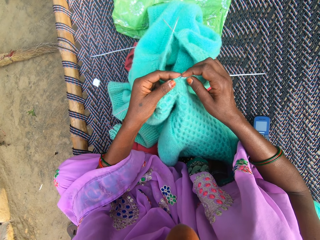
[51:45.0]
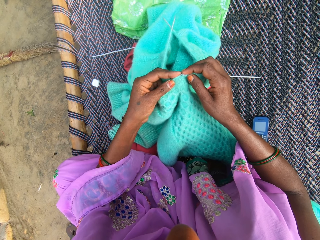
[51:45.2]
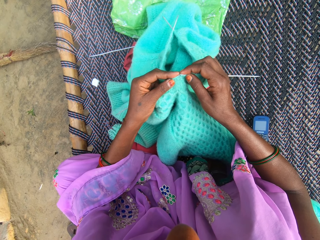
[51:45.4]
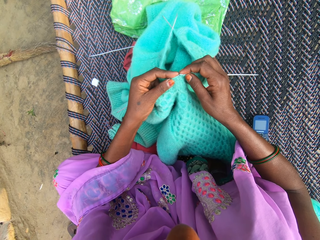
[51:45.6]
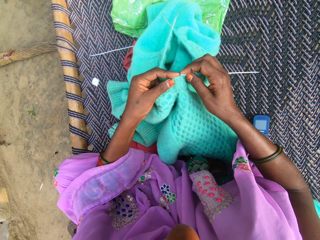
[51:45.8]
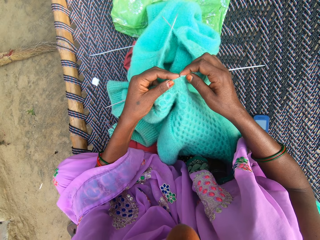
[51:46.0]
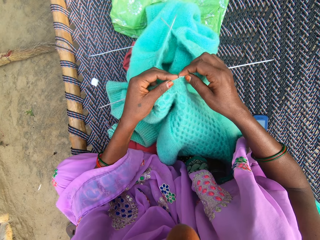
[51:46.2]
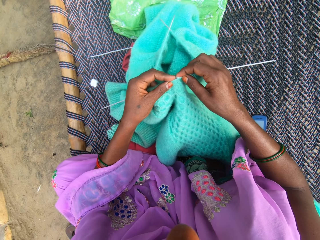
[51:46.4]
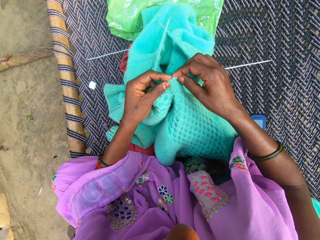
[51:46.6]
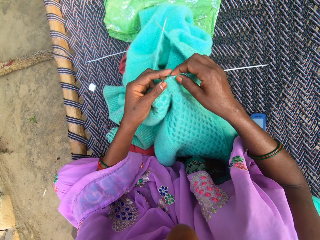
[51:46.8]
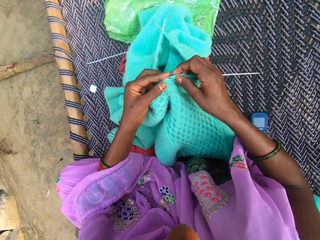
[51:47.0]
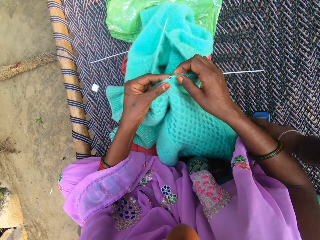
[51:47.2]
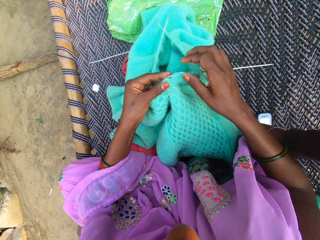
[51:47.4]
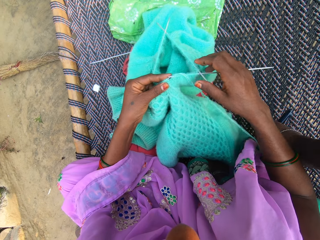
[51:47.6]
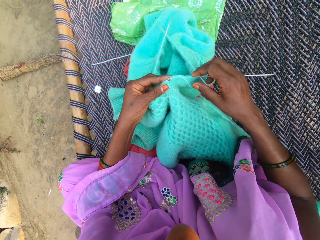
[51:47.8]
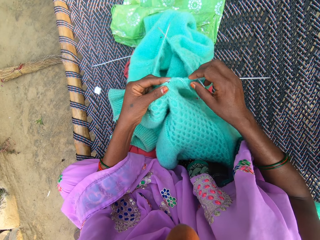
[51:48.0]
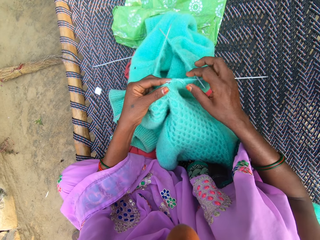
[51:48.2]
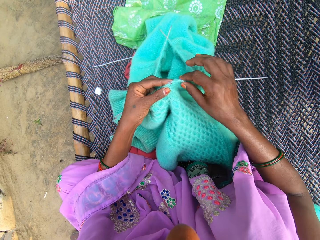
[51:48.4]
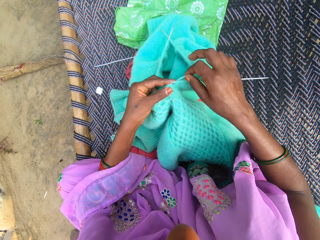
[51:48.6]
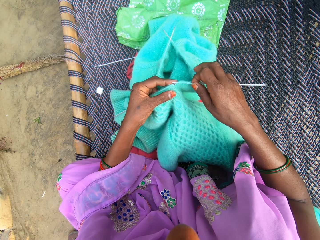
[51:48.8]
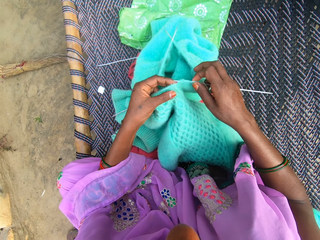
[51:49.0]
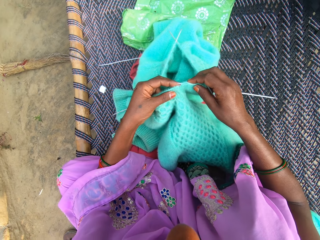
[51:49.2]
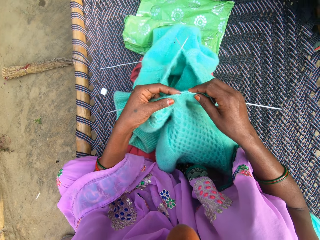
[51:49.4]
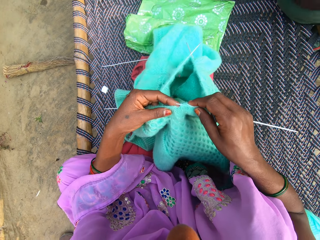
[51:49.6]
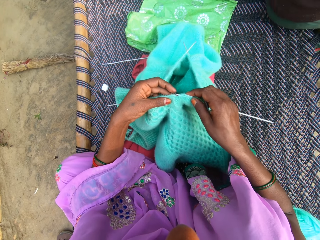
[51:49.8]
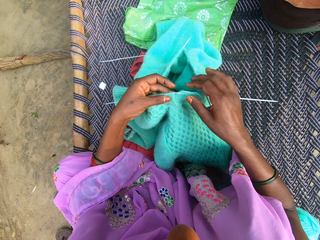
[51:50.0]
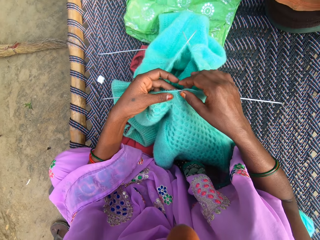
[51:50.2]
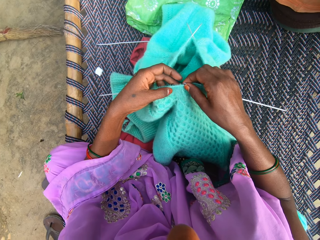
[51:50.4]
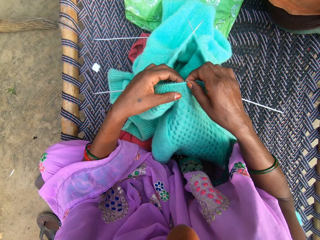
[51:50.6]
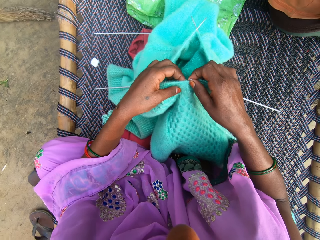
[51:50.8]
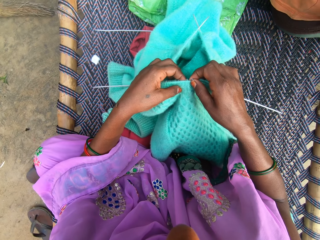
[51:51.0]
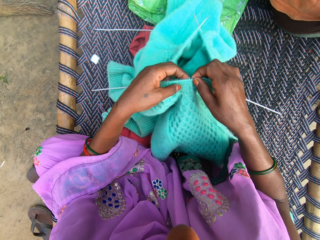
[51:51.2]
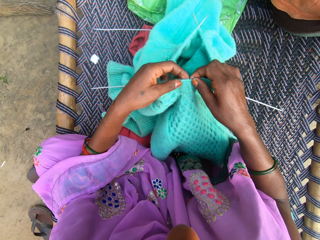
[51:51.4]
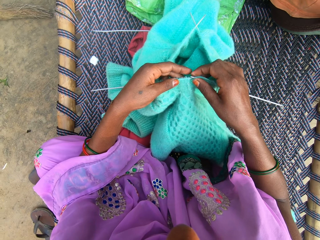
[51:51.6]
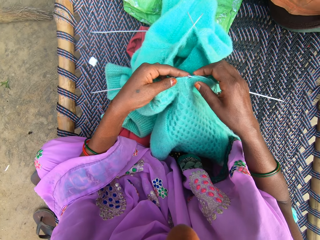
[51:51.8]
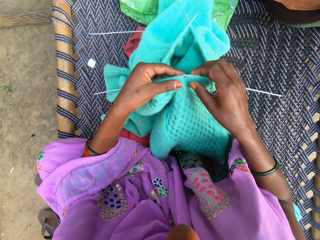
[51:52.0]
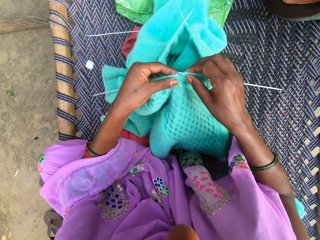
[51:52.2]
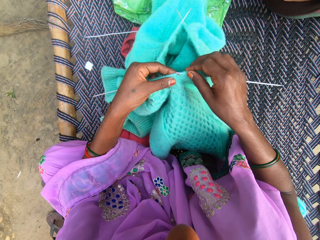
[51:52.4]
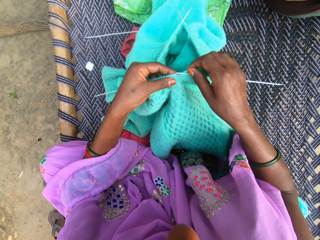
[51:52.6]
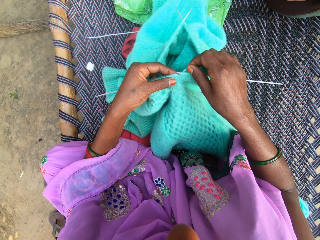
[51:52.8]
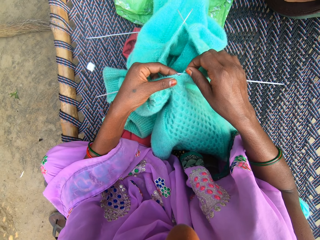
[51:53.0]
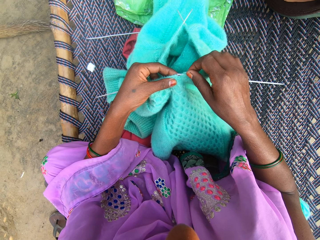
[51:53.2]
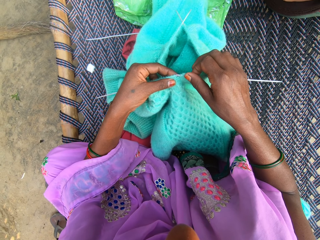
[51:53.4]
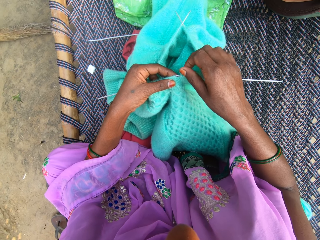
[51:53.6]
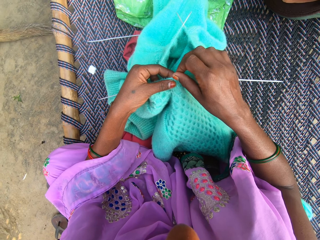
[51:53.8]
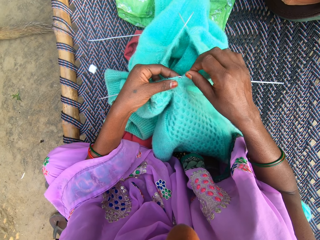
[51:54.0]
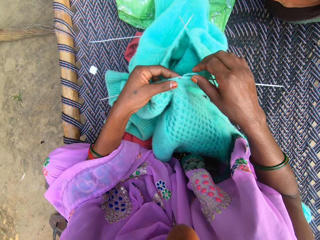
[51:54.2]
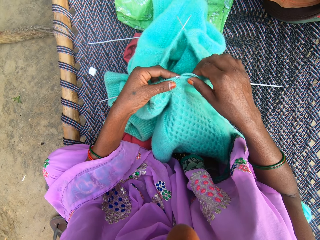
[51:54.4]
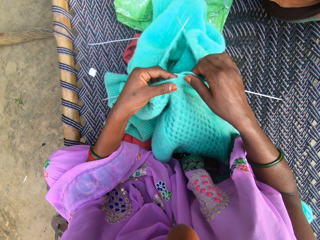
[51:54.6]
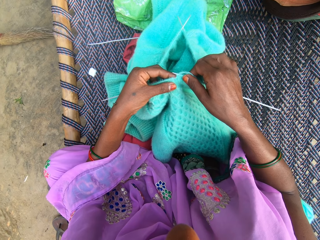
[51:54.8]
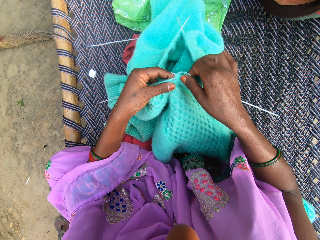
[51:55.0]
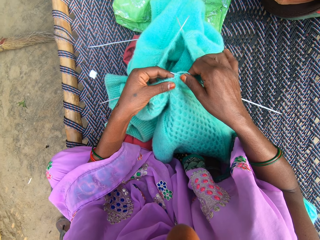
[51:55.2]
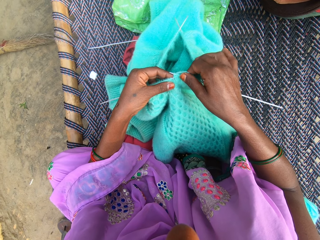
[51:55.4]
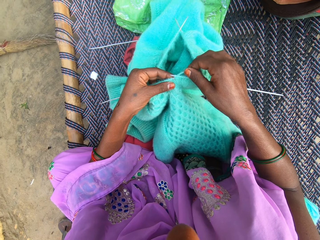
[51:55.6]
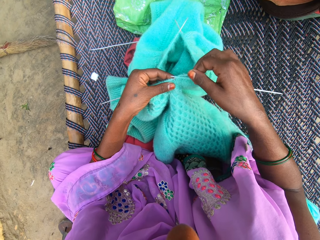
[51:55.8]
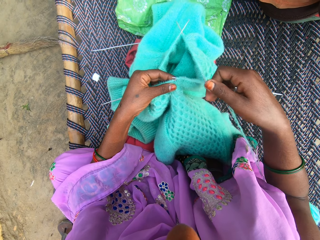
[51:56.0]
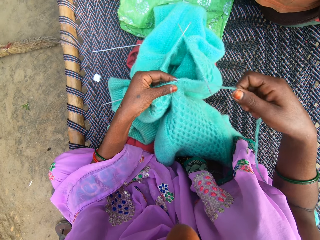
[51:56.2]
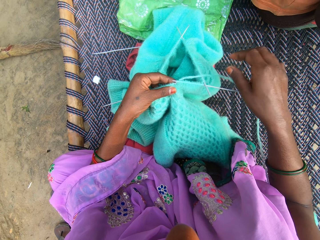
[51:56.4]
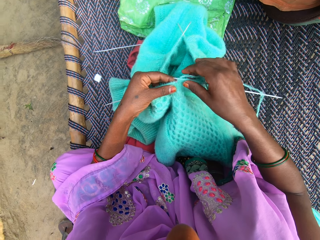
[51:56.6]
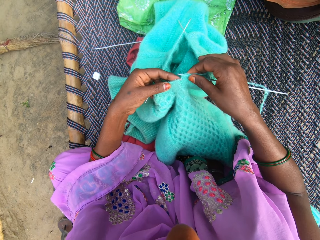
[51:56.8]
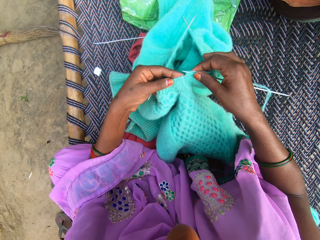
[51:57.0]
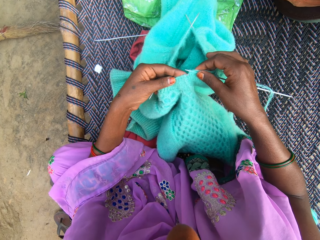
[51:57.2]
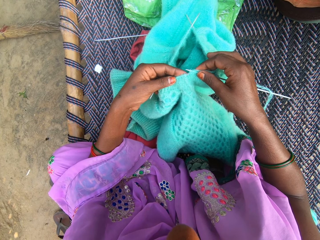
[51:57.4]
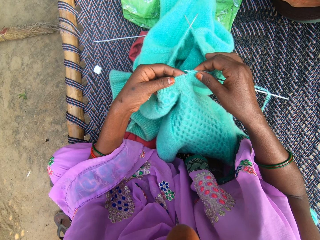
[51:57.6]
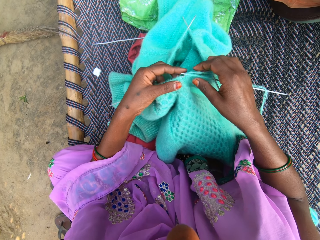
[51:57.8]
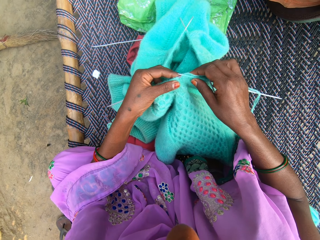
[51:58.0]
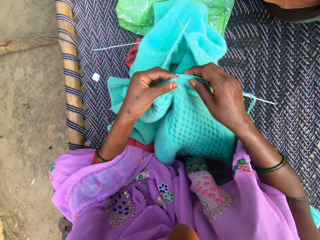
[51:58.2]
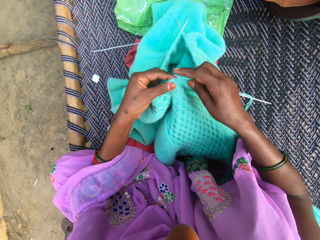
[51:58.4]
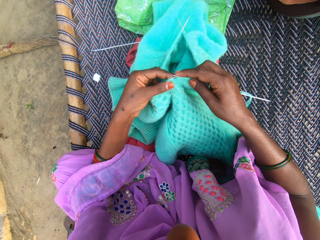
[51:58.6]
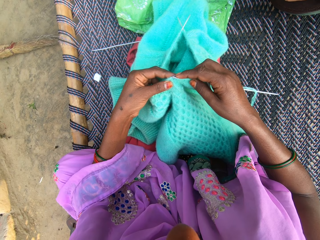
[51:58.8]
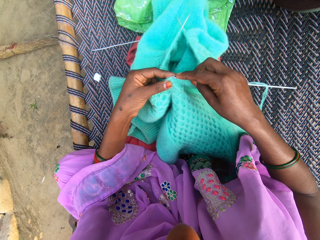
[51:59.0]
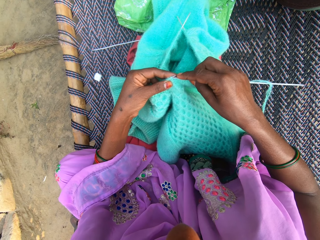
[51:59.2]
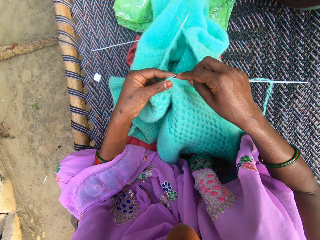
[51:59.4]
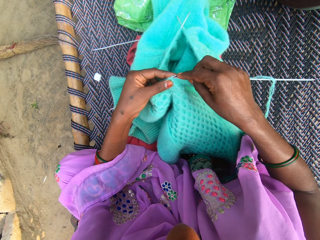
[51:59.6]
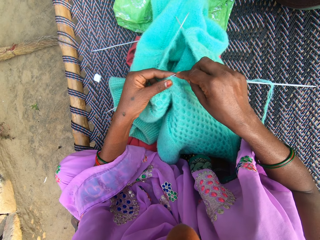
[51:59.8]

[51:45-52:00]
The camera wearer aligns the thread. They align the crochet to the fabric.

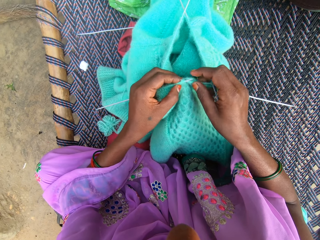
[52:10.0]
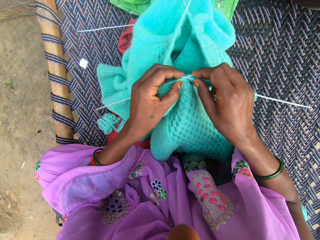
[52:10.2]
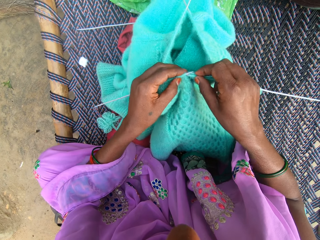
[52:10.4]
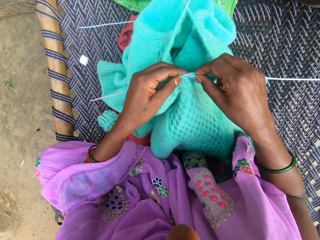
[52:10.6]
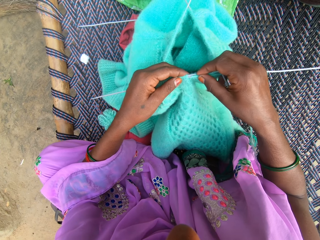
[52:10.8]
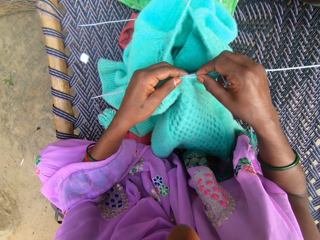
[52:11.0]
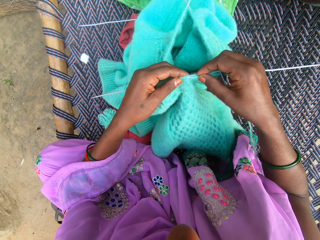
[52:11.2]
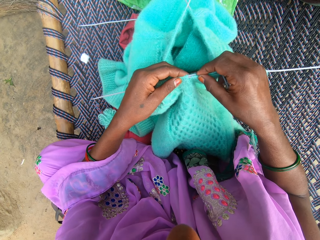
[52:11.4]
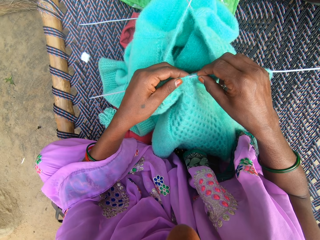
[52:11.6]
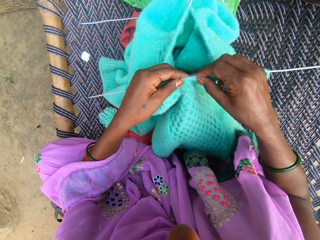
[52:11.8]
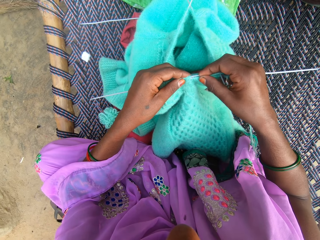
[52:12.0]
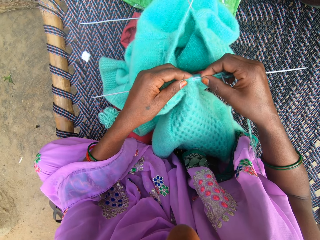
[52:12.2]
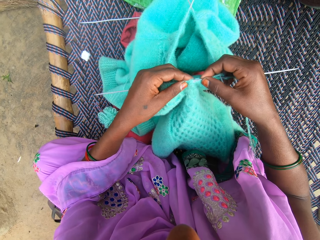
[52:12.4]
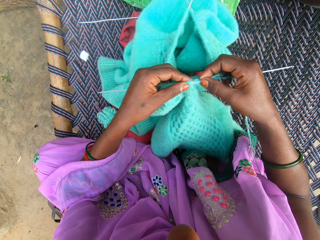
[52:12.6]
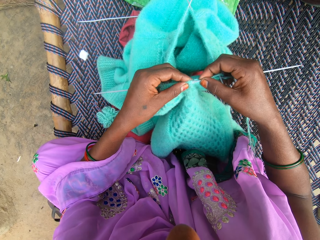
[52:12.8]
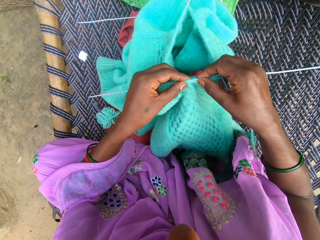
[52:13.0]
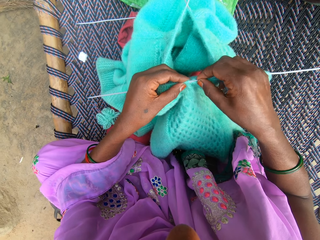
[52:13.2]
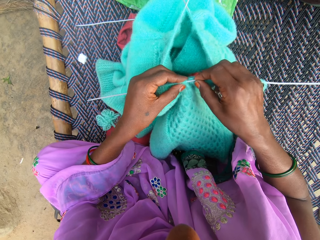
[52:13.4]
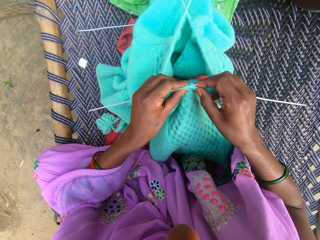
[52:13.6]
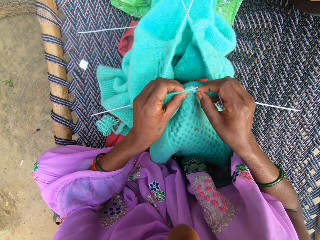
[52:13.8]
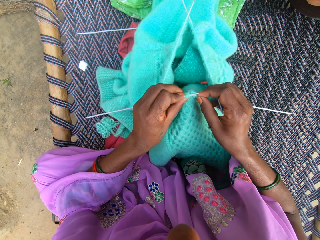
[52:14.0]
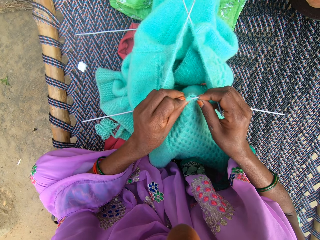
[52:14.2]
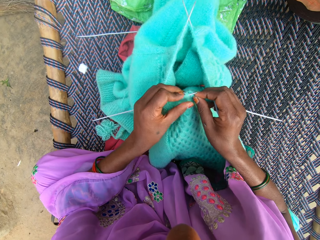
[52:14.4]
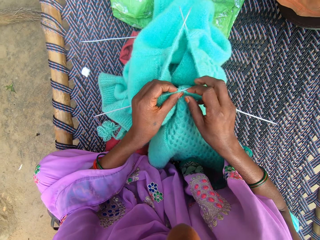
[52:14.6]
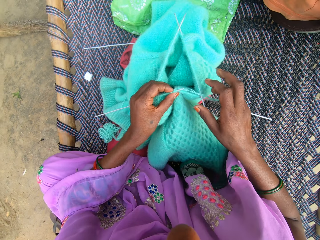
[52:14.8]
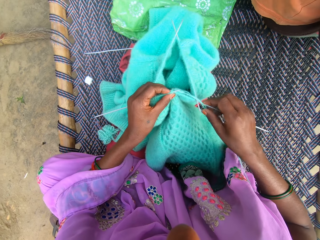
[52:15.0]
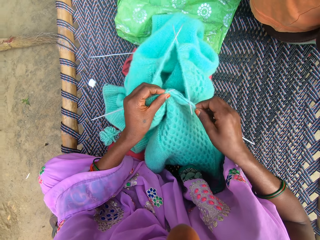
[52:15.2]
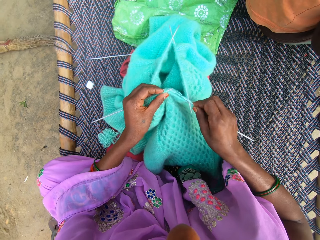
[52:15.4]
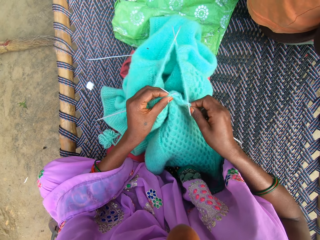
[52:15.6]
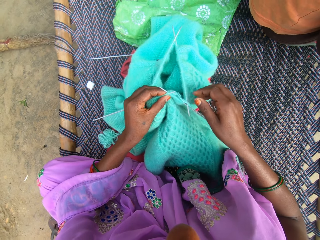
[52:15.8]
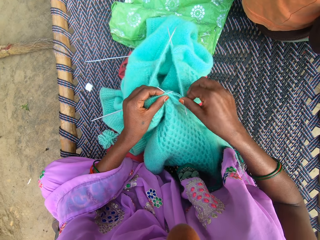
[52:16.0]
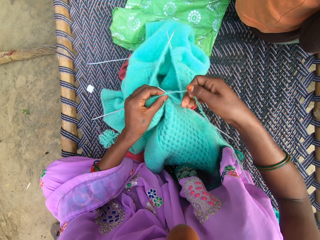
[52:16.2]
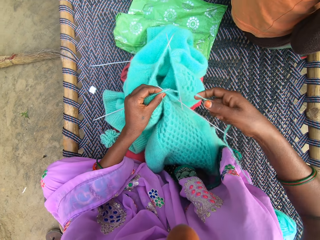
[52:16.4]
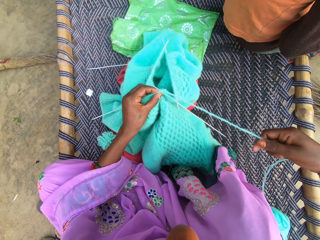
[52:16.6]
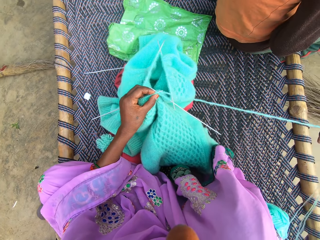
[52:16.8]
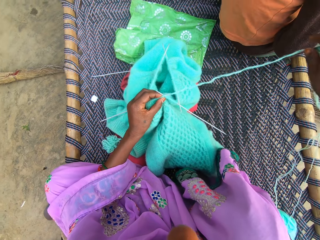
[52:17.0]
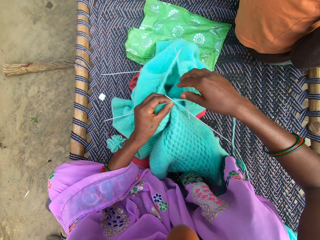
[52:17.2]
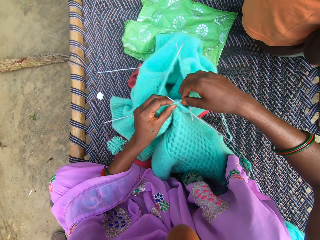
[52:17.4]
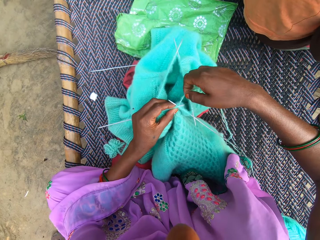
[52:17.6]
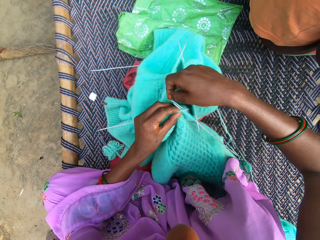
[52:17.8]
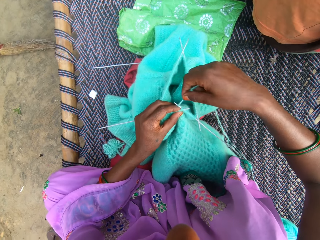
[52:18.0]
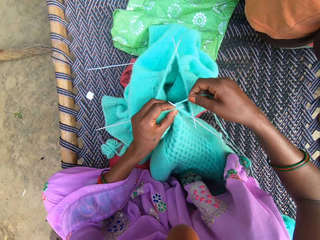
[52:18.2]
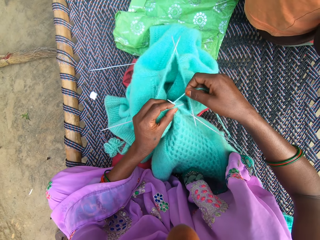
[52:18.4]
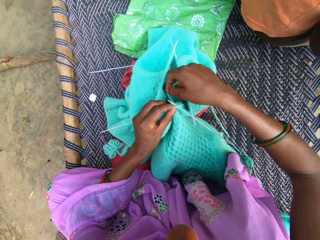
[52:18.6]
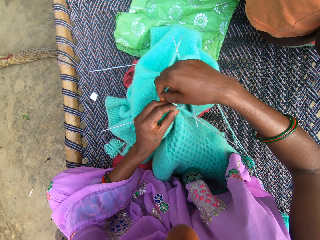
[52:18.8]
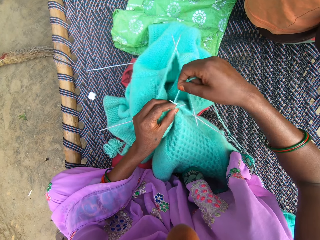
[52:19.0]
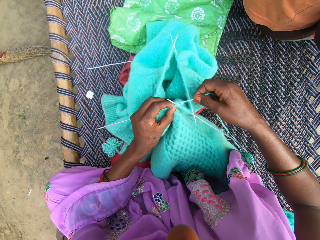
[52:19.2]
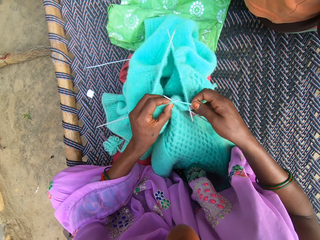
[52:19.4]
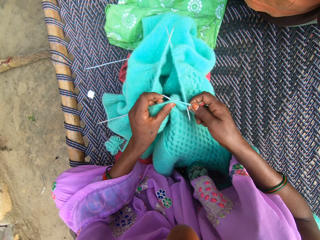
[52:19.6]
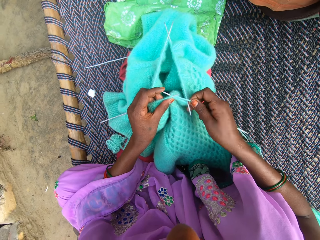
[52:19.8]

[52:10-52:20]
The camera wearer aligns the thread. They sew the fabric.
